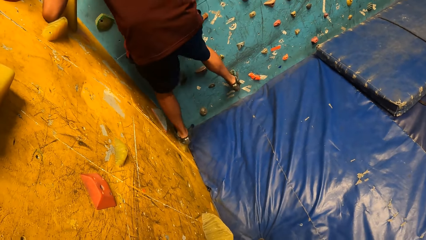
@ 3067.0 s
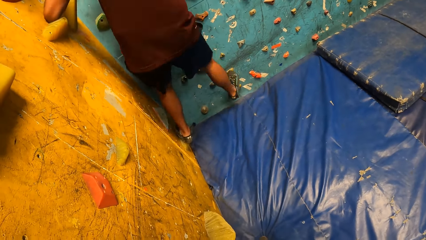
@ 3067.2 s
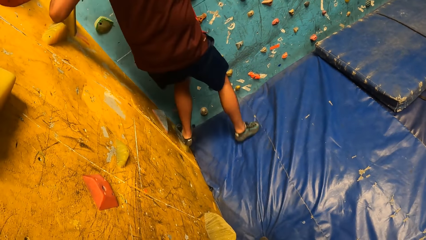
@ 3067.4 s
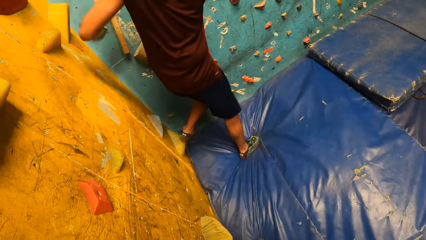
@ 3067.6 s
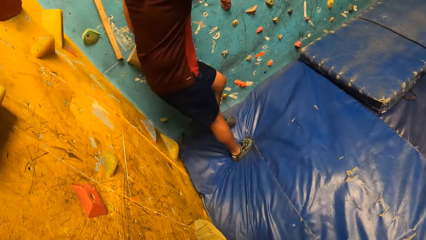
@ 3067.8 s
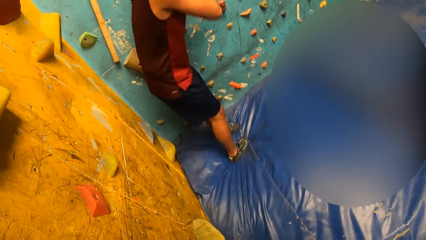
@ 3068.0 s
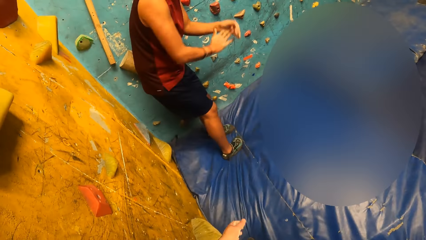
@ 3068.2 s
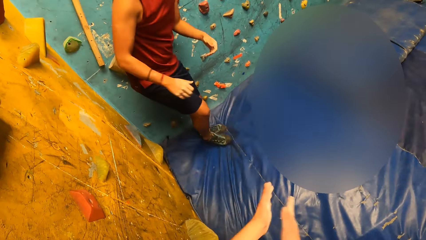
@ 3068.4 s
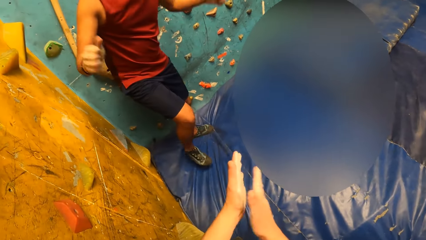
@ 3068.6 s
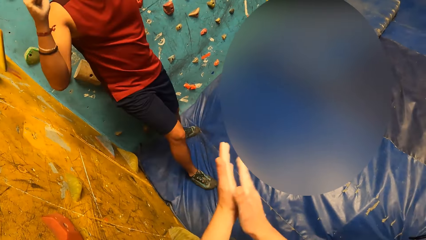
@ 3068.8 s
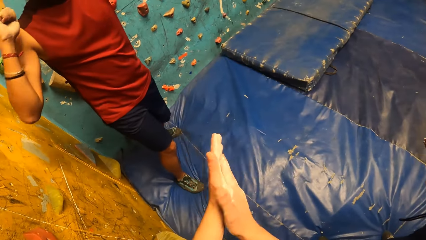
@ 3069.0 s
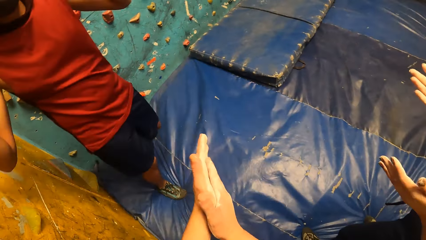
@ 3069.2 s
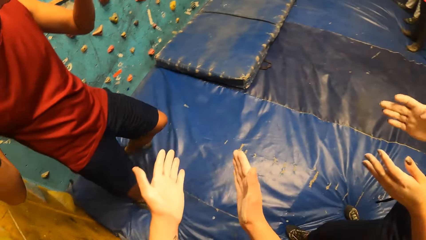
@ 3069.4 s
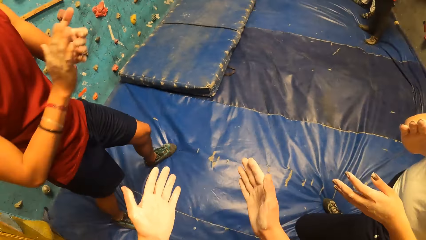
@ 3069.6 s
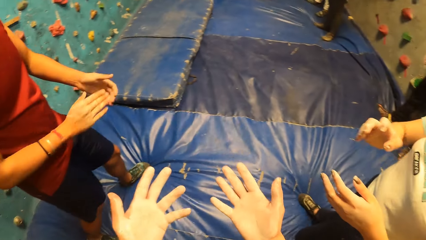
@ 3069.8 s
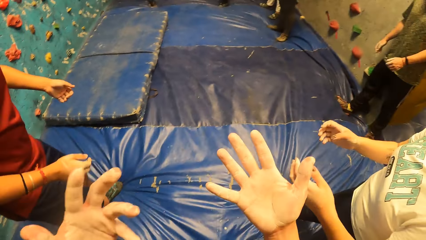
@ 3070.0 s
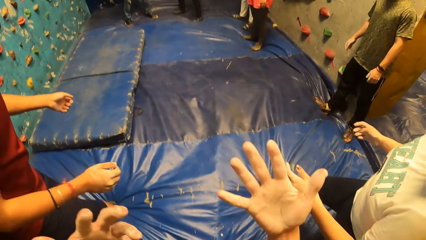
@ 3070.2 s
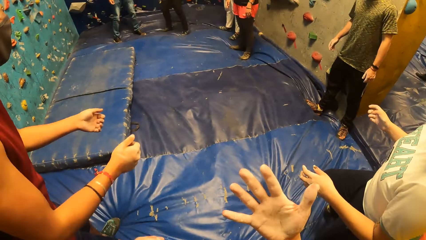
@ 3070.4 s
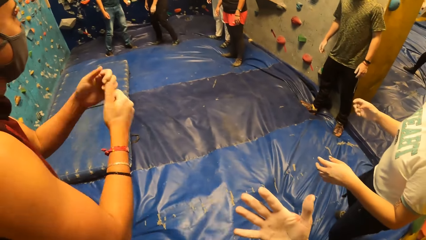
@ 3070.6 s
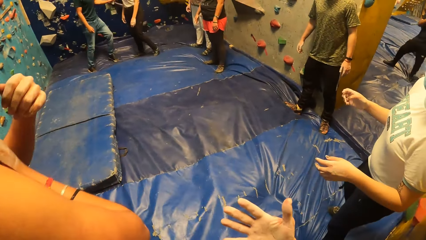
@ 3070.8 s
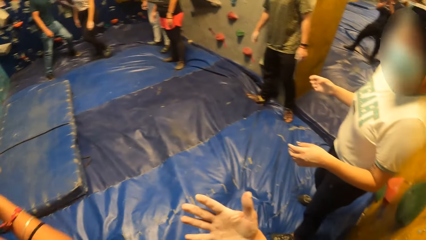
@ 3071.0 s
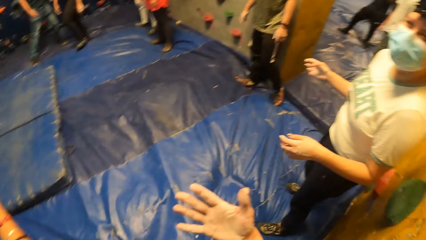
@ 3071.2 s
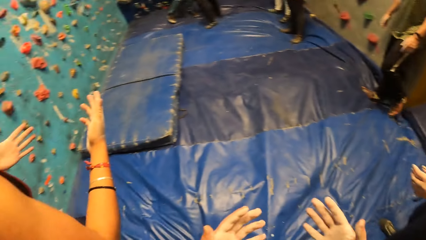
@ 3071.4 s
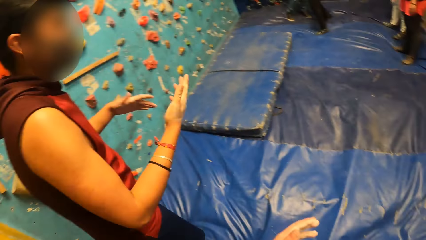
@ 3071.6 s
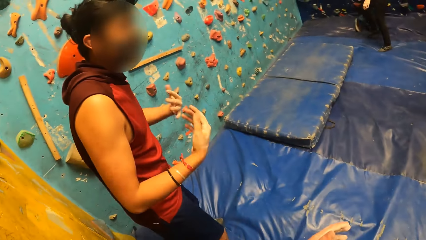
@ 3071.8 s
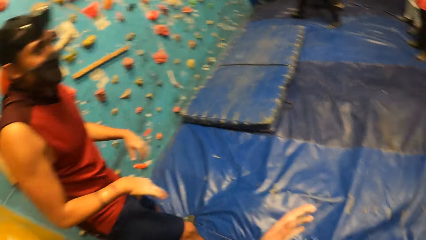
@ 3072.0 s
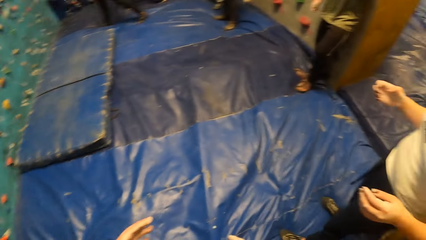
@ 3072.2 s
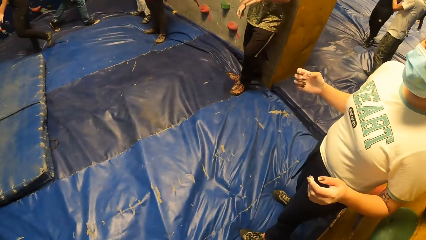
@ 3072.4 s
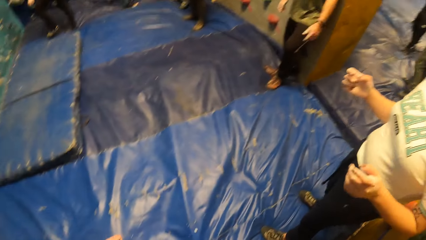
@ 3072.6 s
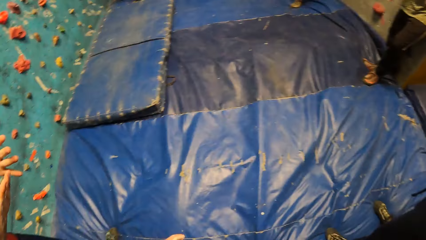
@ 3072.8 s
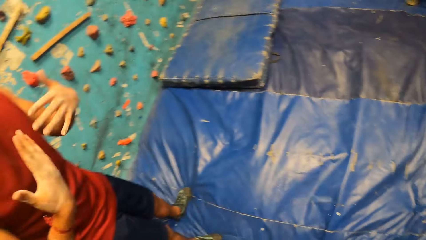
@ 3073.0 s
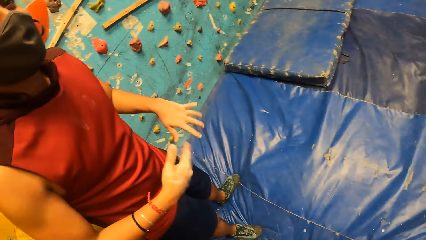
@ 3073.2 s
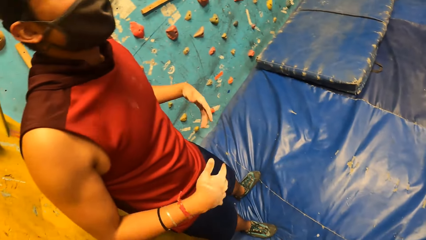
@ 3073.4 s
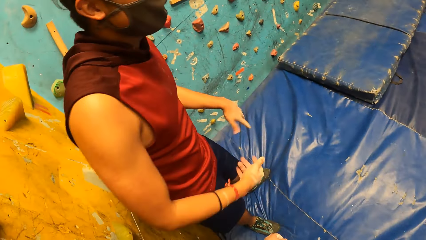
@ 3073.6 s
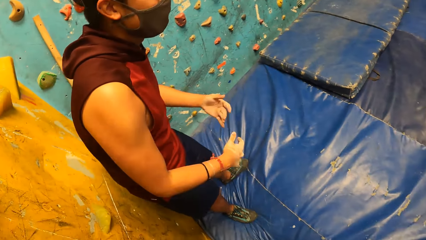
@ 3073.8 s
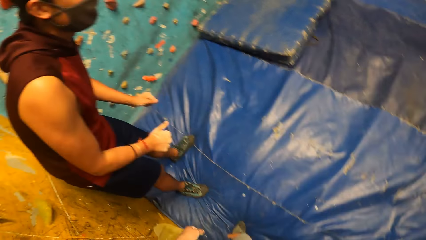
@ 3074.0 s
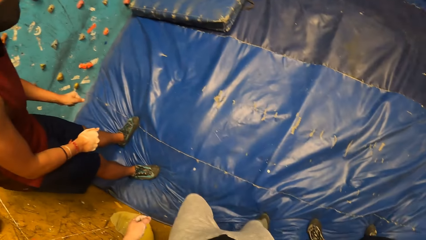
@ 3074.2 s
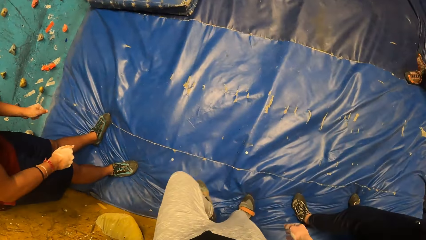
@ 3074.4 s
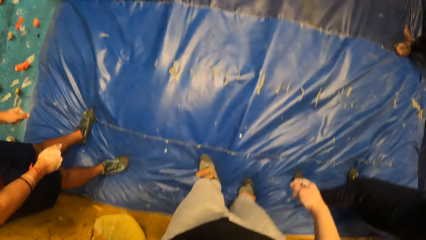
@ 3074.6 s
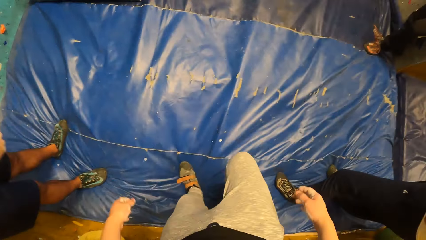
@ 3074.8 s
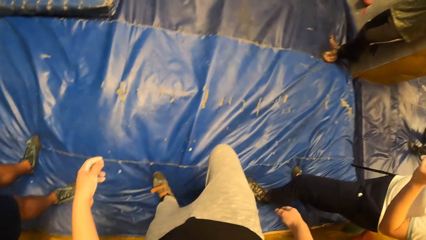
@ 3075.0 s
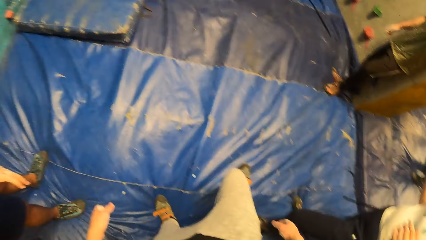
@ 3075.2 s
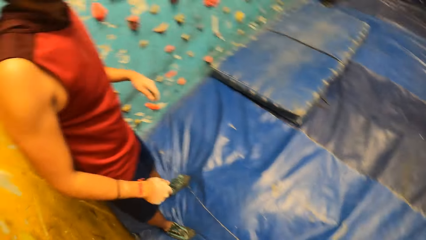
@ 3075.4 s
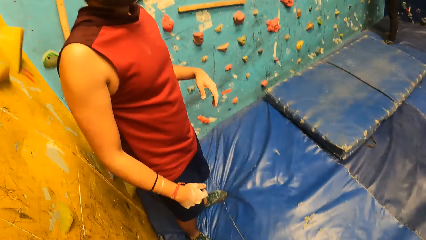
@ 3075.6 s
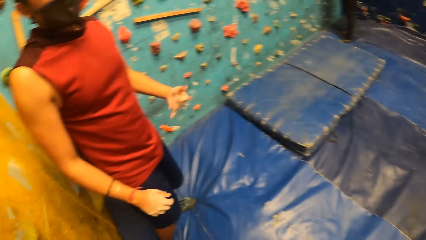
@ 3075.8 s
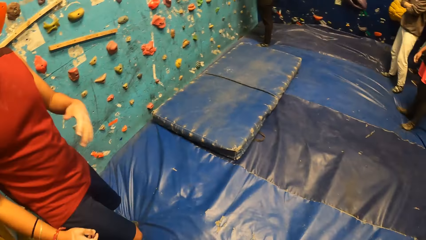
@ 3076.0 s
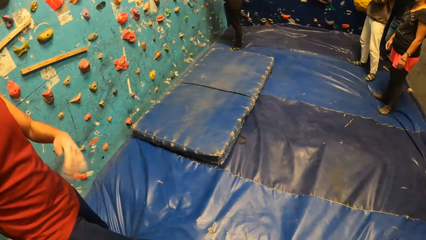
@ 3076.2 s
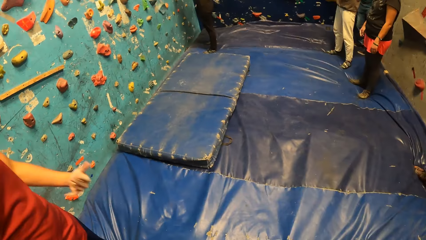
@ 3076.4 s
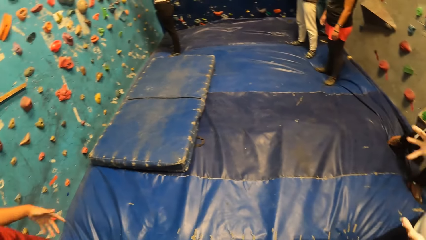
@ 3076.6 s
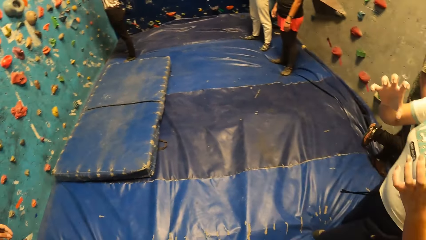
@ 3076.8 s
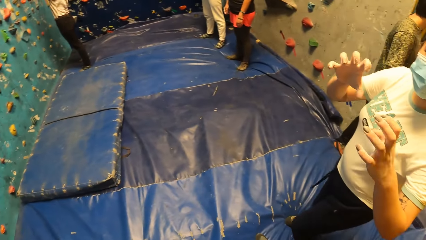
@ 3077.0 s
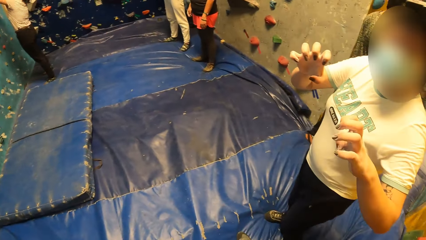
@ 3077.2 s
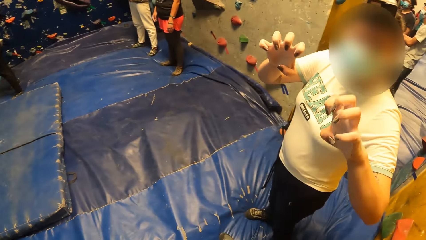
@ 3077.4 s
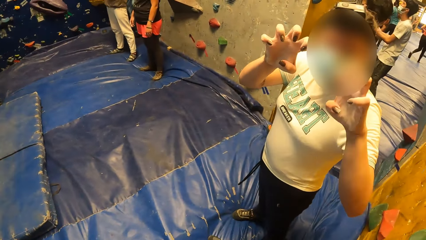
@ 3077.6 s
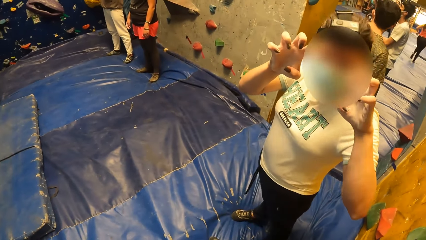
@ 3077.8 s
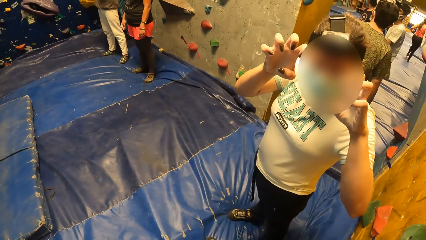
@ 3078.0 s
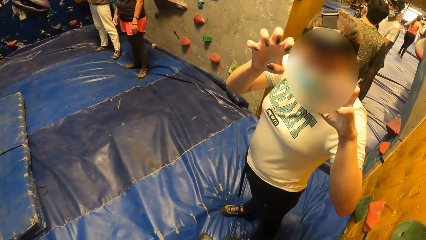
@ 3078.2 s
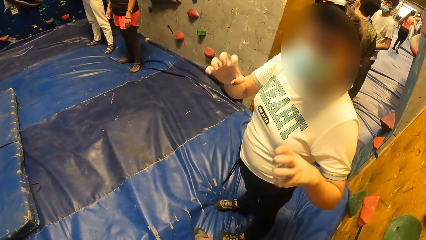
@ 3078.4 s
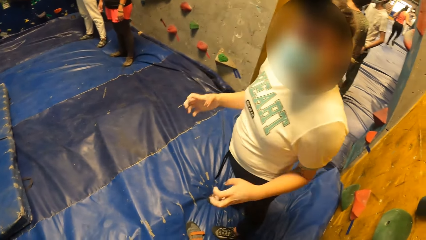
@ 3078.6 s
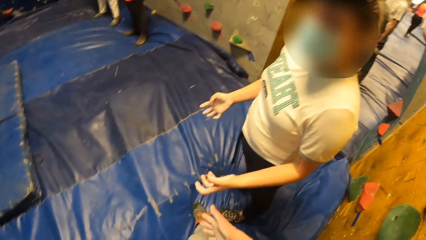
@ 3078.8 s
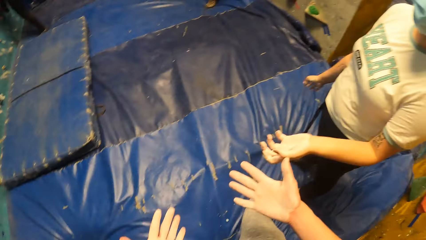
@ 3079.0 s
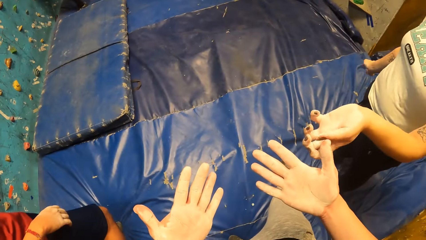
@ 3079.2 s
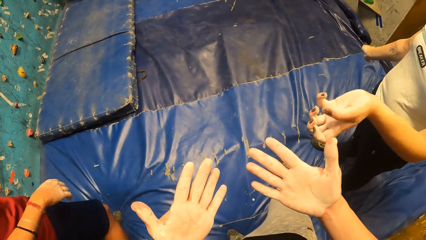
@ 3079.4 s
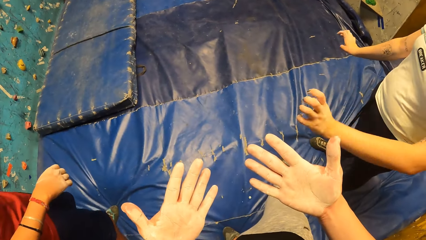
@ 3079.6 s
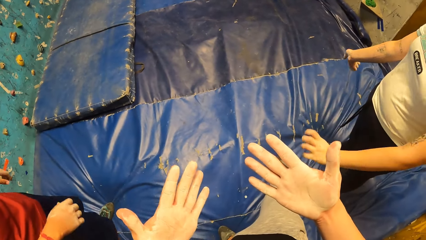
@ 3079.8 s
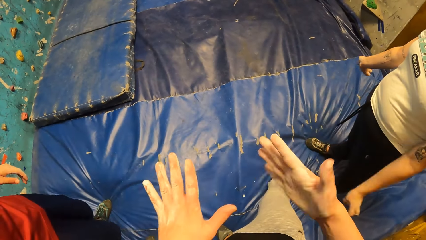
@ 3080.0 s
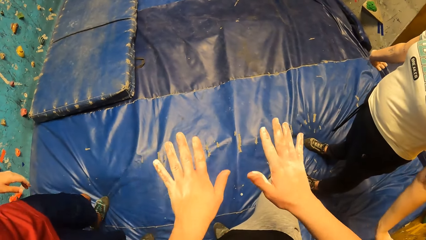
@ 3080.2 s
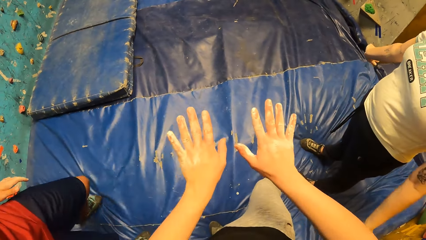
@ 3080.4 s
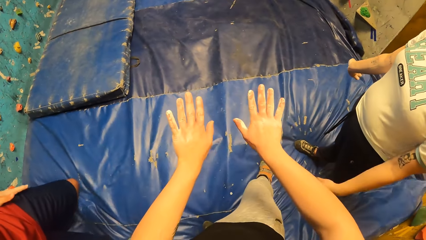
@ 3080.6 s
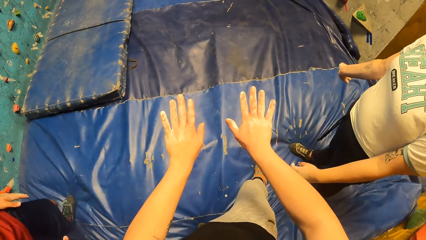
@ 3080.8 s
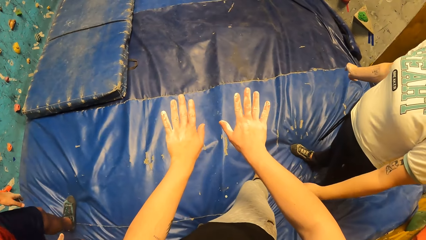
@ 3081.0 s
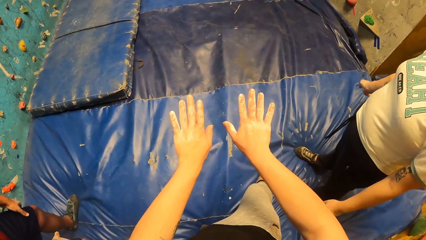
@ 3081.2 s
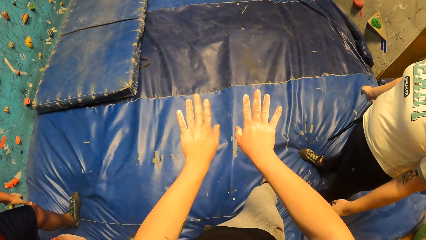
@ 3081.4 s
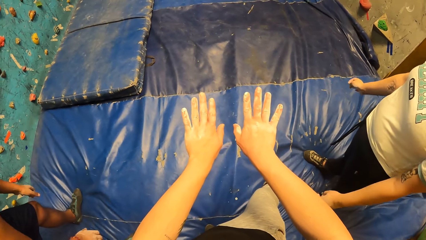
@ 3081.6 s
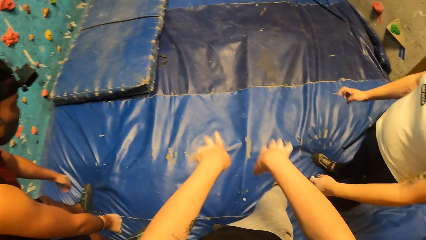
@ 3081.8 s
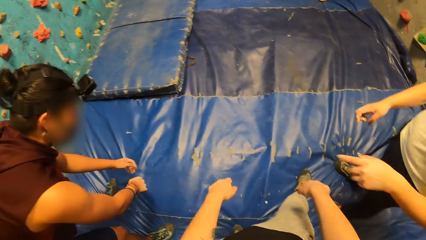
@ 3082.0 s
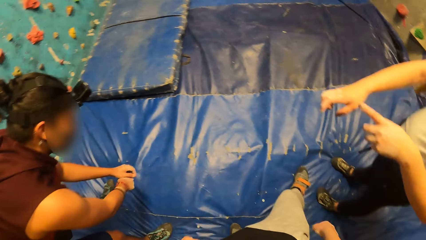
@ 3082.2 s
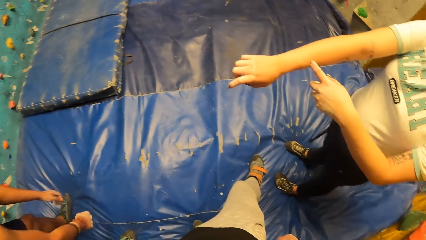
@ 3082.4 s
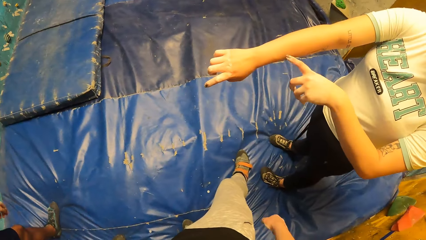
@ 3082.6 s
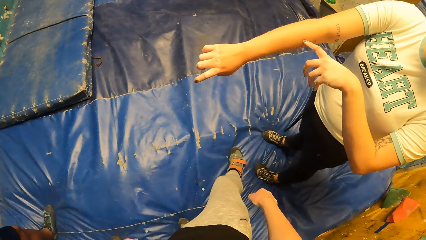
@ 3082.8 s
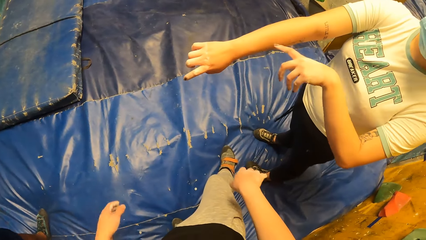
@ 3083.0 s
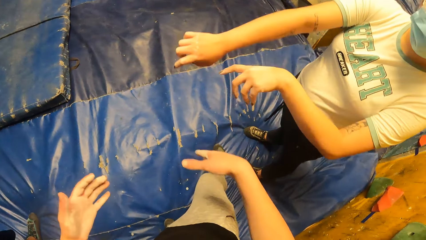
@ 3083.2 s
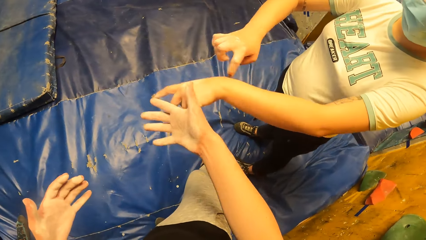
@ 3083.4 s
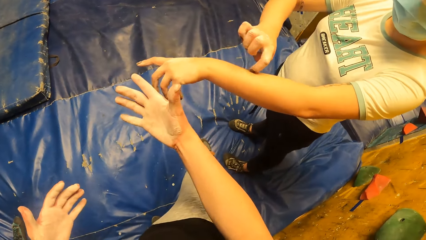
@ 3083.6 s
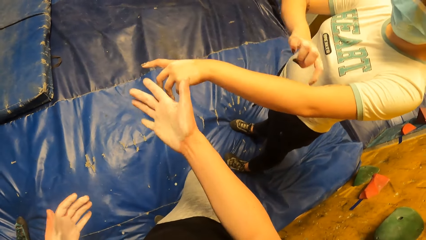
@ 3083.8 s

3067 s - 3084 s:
A man finishes the wall climbing game. The camera wearer claps his hands. The man walks in the room. A woman does a hand gesture. The camera wearer looks at his hands and looks around the room. The man does a hand gesture. The camera wearer looks at another man and looks around the room. The first man does a hand gesture. The camera wearer looks around the room and looks on the blue mattress. The first man does a hand gesture. The camera wearer looks at the other man and looks around the room. The woman does a hand gesture. The camera wearer looks at a lady, looks at his hands, and stretches his hands. The woman does a hand gesture.
